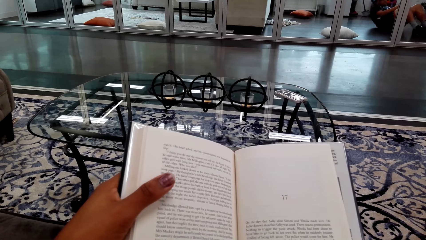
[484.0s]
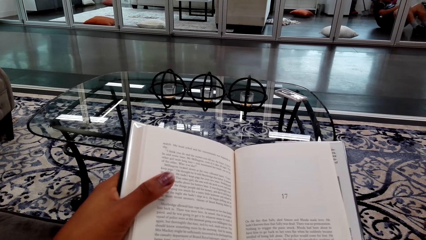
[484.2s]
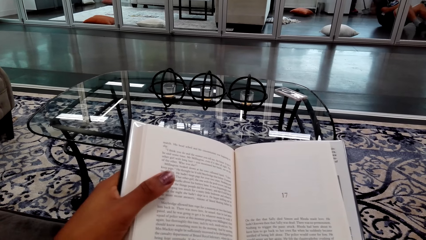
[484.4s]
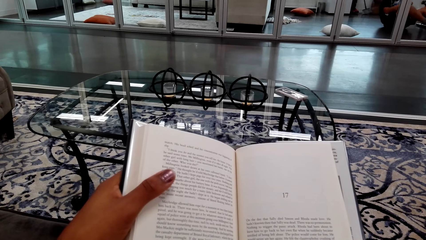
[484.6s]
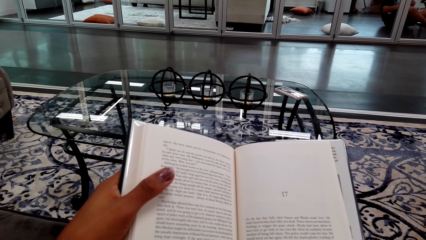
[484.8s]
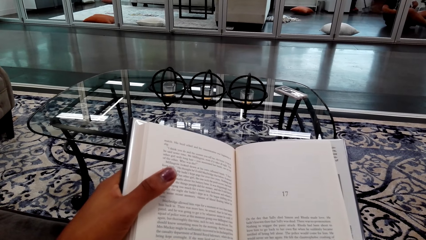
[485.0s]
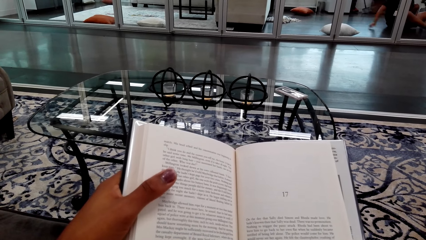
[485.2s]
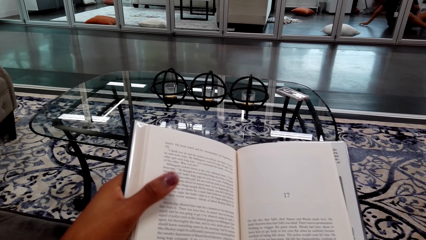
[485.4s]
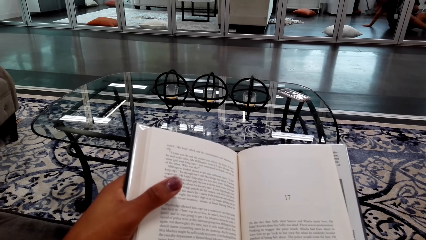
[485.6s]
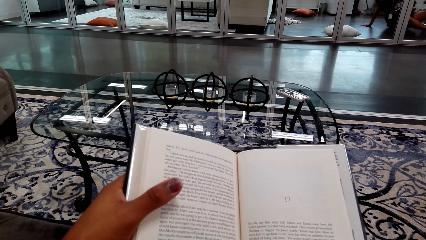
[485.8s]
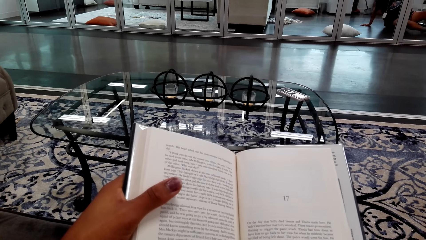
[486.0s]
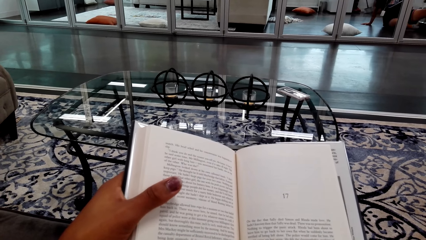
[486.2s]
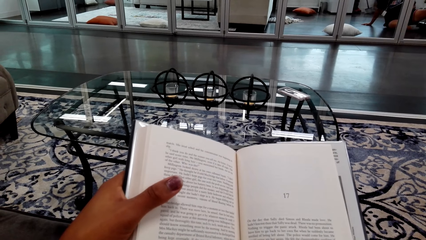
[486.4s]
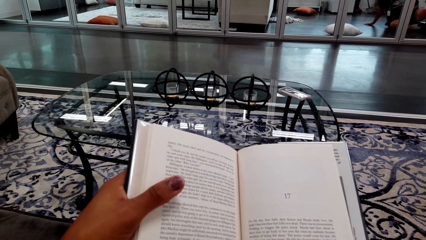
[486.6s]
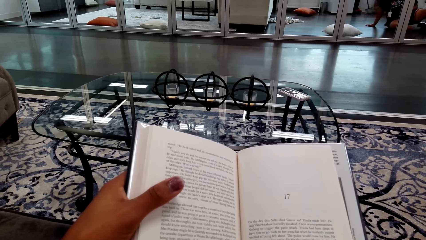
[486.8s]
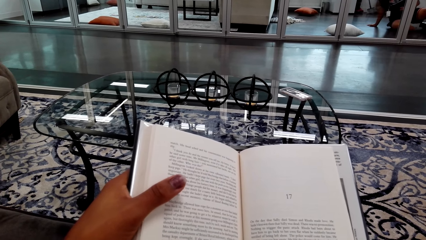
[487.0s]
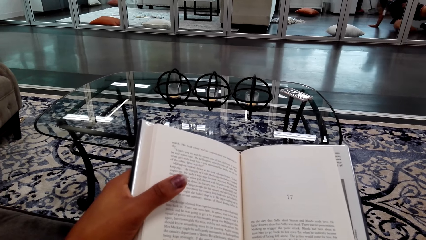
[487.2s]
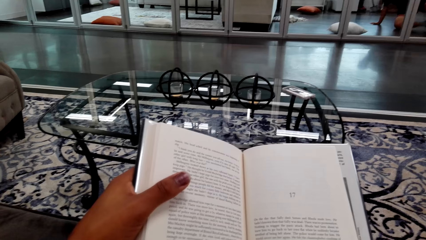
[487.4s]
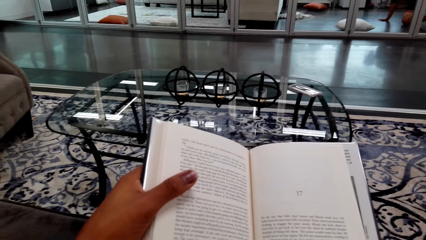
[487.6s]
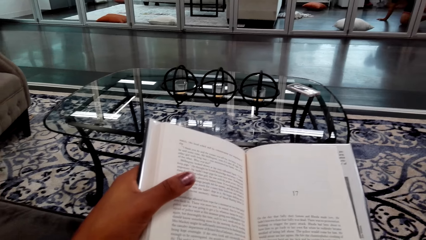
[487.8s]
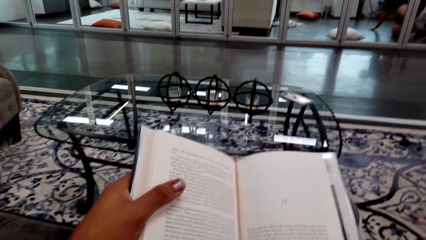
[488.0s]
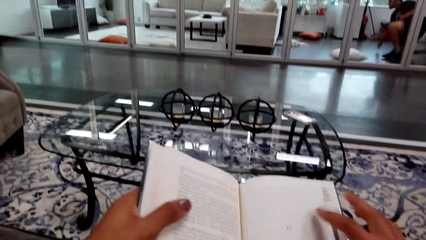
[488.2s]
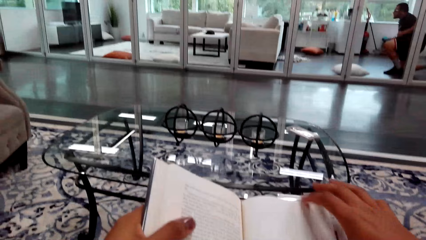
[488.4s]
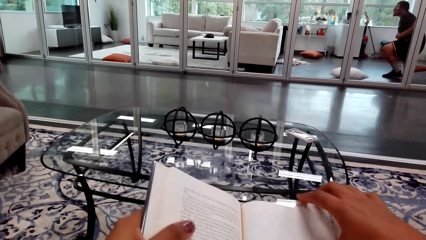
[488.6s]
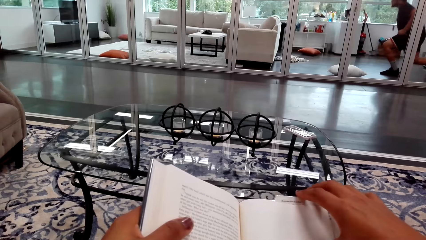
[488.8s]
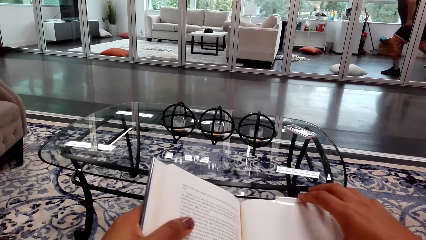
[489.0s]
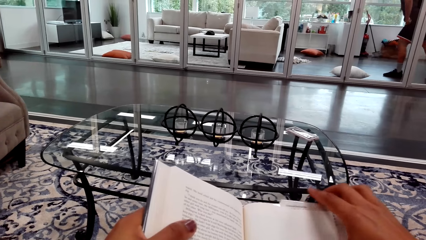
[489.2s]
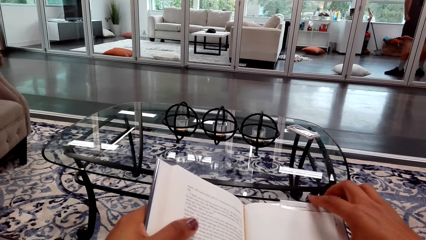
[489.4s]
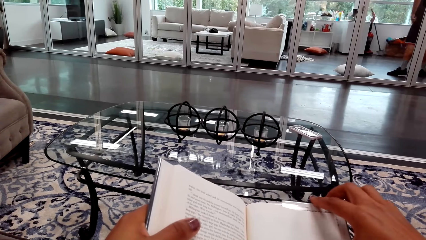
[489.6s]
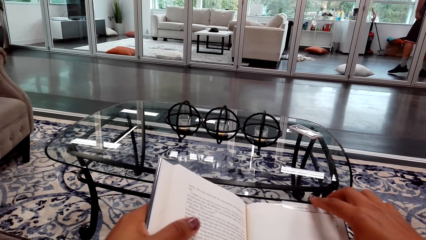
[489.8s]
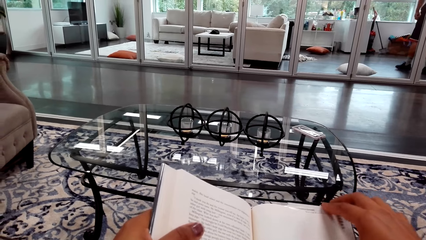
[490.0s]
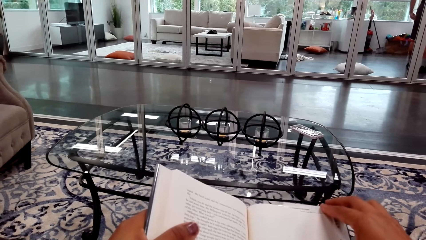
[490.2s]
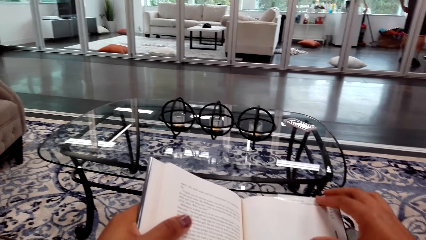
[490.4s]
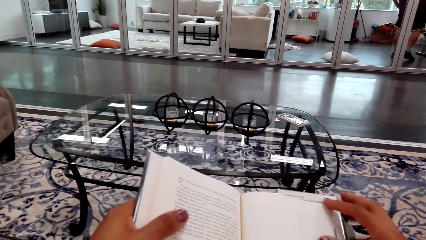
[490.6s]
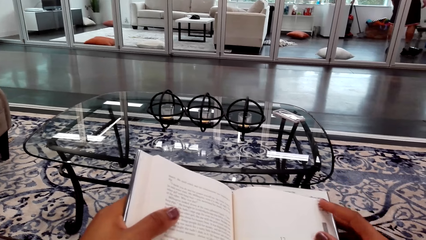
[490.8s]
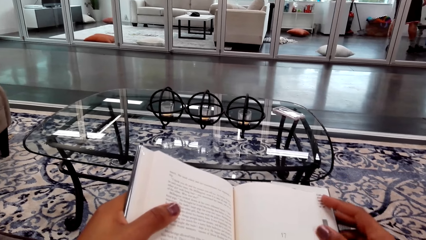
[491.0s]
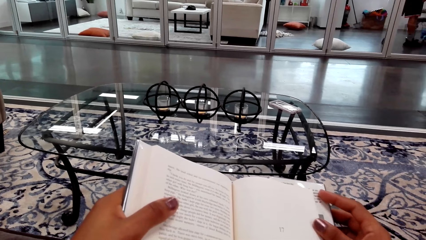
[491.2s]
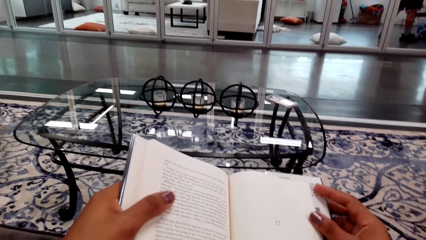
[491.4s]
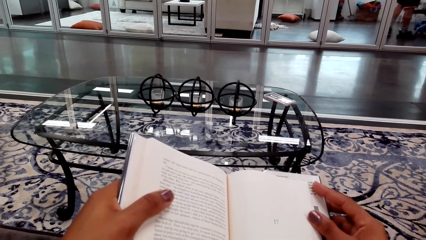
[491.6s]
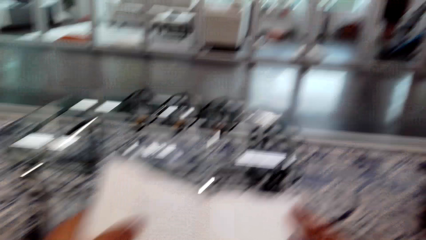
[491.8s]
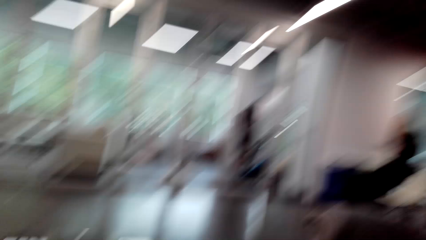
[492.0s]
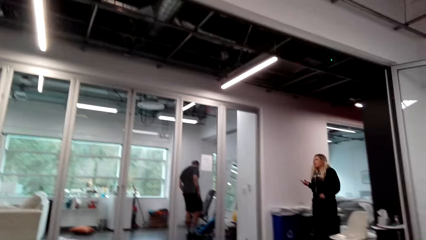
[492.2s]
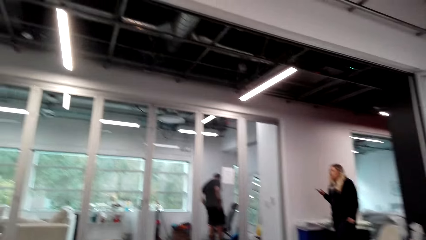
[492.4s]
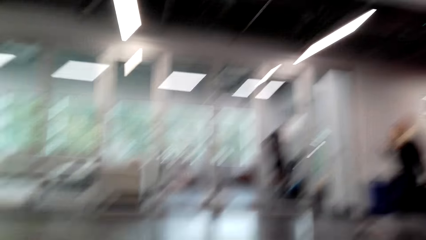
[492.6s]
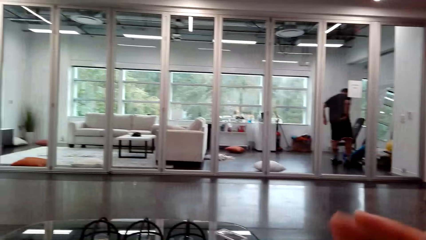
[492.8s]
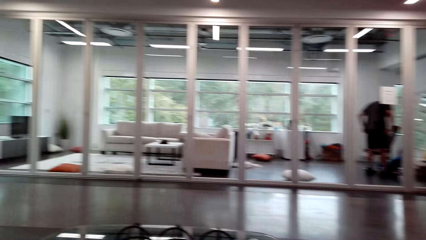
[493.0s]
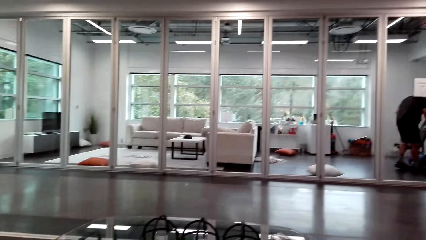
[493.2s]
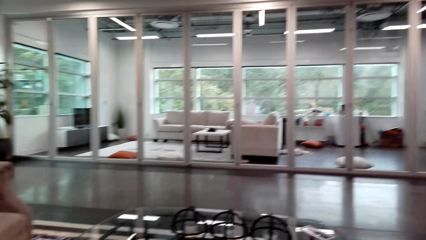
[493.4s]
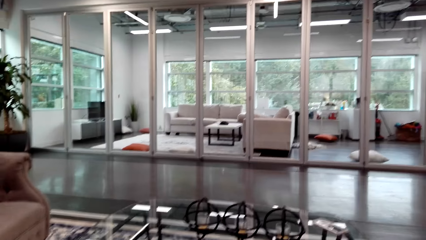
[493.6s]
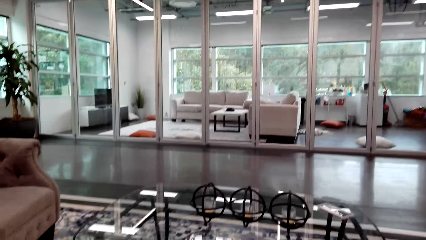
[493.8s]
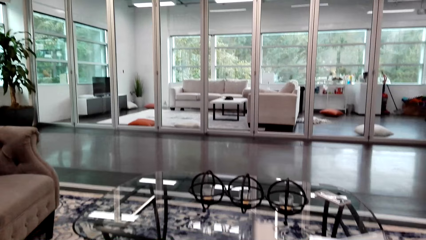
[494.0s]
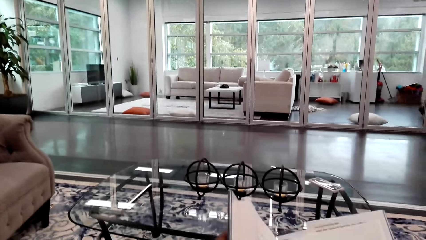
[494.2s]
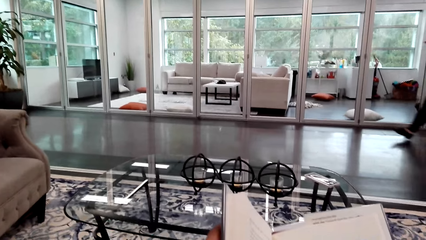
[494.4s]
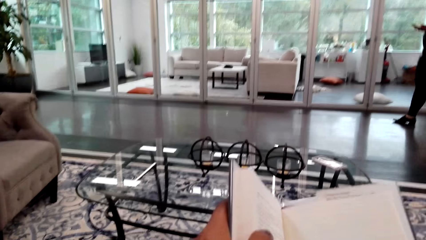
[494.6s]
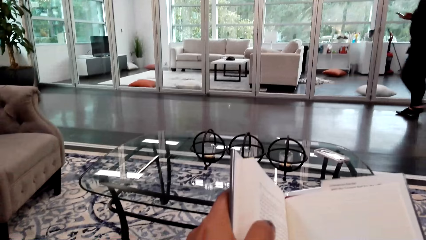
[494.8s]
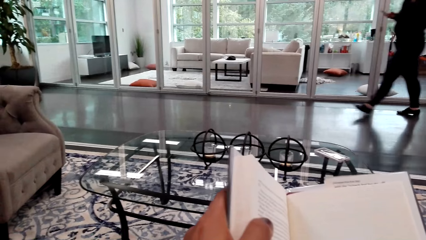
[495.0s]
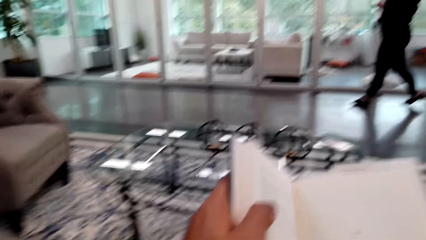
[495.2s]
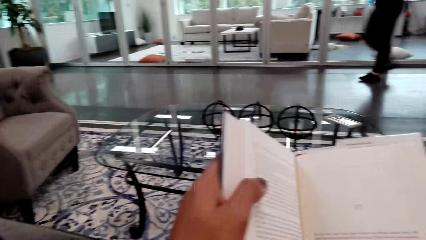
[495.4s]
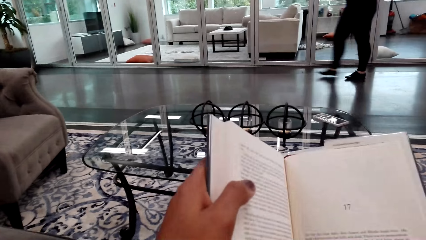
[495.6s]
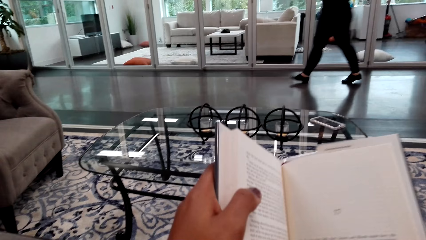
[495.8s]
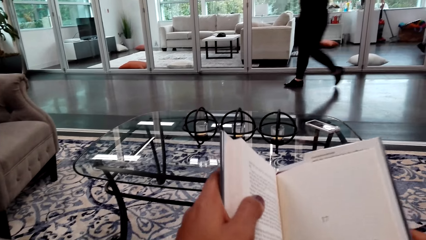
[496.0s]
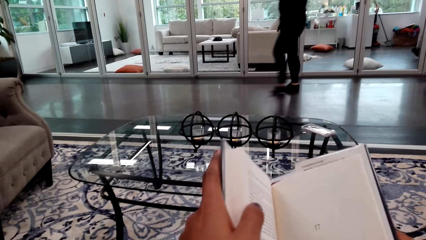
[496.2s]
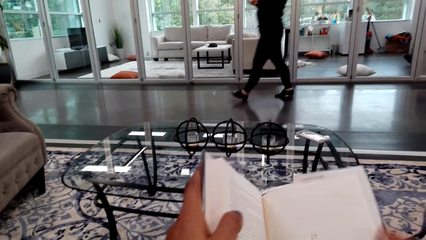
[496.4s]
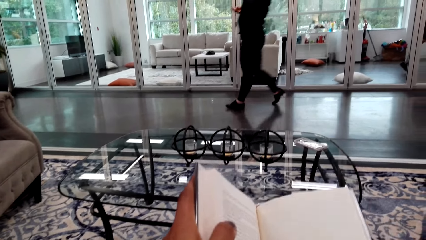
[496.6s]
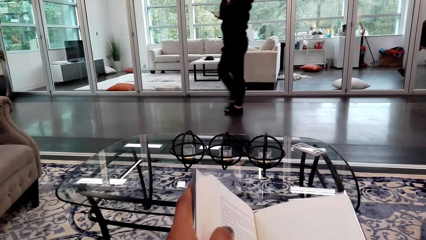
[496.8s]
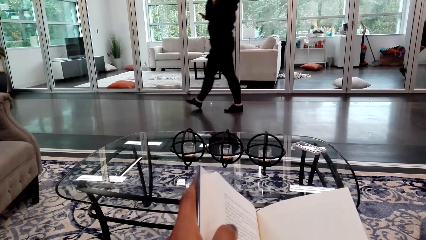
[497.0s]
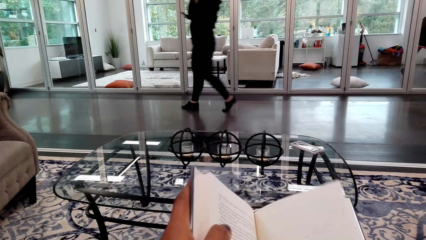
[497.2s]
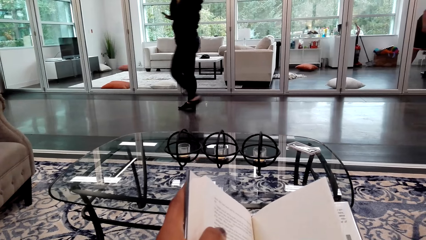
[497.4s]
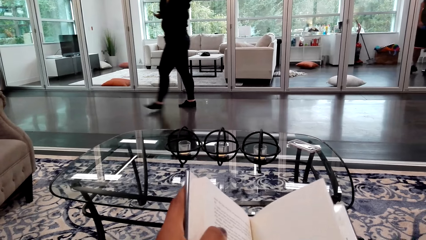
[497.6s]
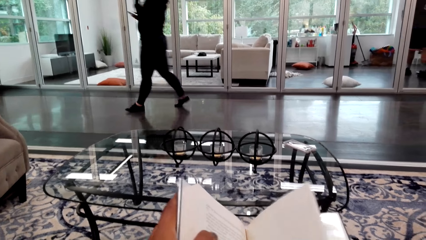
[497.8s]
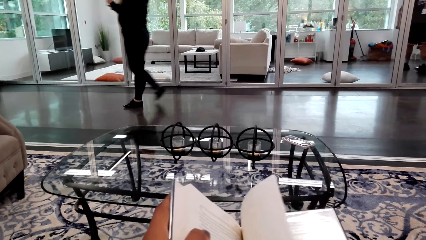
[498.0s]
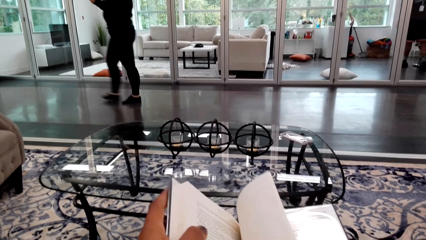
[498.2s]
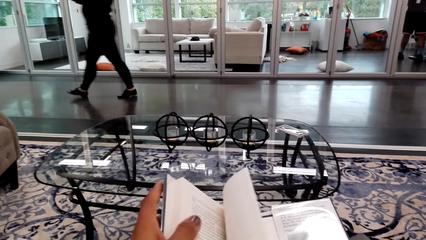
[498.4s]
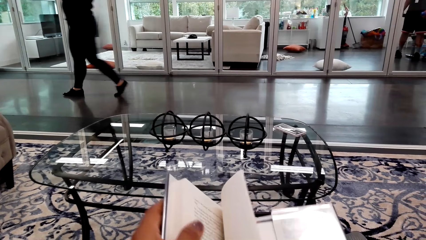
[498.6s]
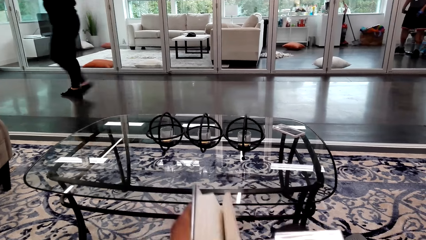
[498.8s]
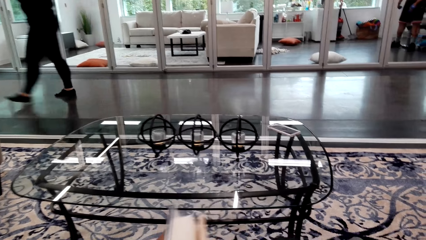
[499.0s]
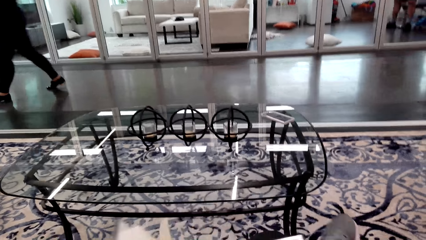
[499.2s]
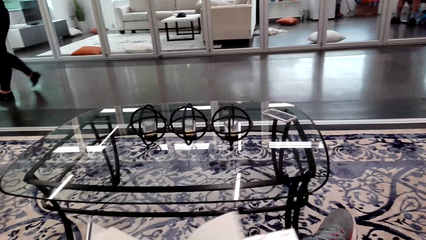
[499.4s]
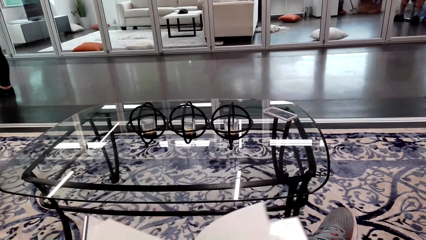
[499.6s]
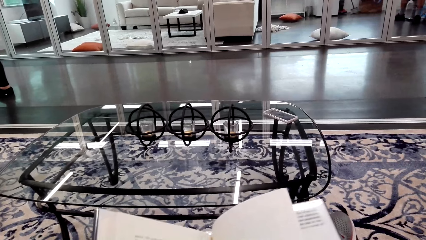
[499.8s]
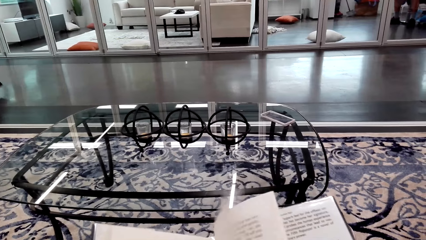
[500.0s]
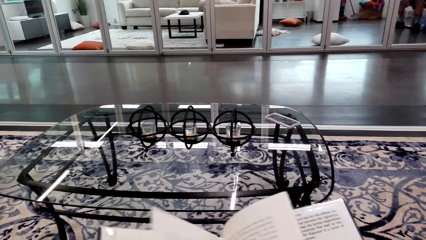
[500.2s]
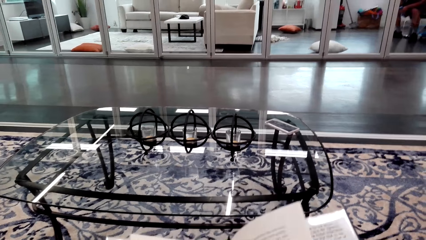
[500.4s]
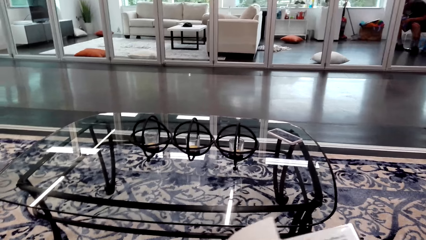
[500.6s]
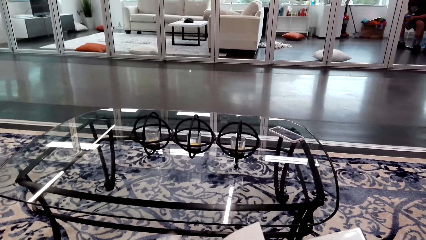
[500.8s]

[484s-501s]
A woman walks in the house. The camera wearer looks around the house. They open a book page.
